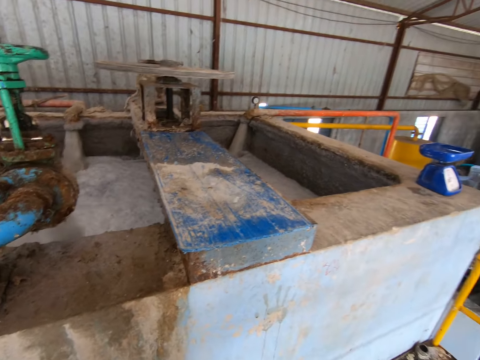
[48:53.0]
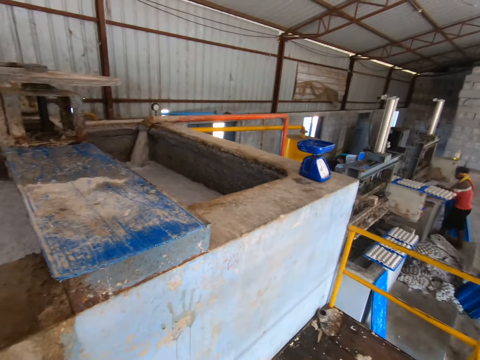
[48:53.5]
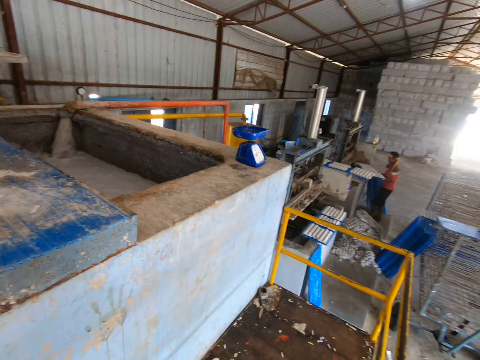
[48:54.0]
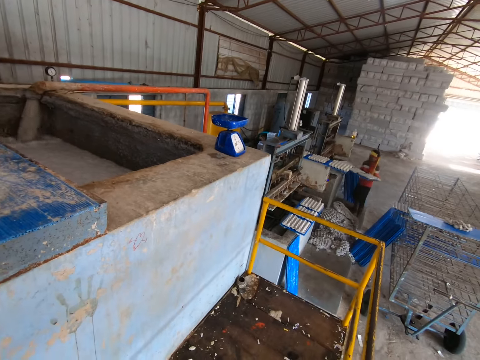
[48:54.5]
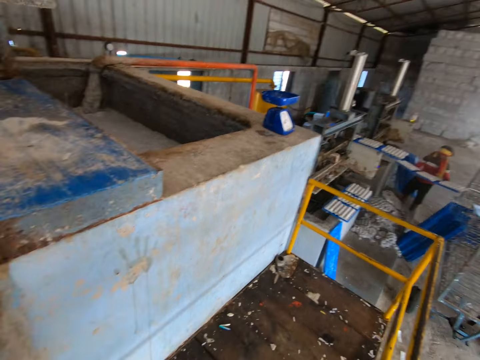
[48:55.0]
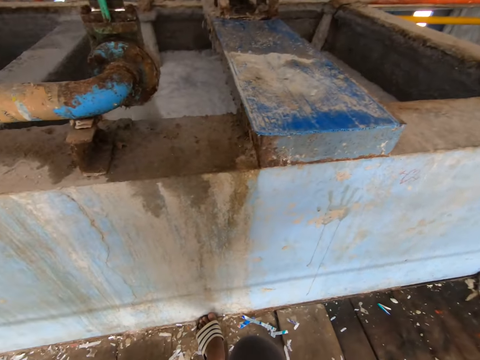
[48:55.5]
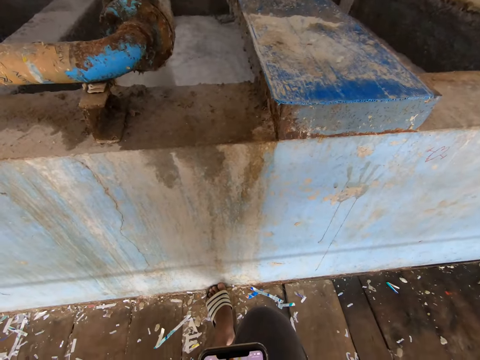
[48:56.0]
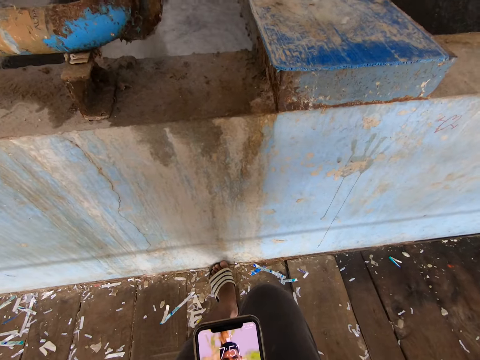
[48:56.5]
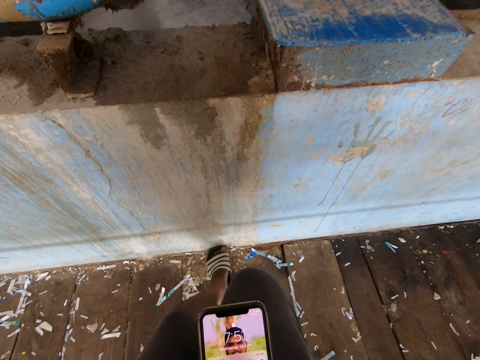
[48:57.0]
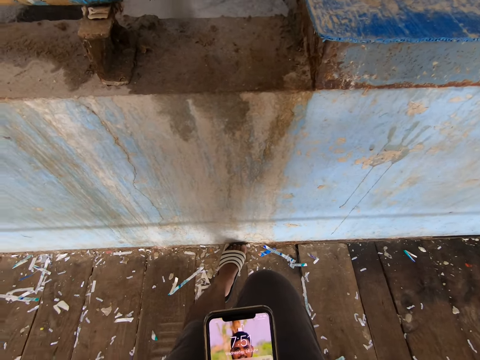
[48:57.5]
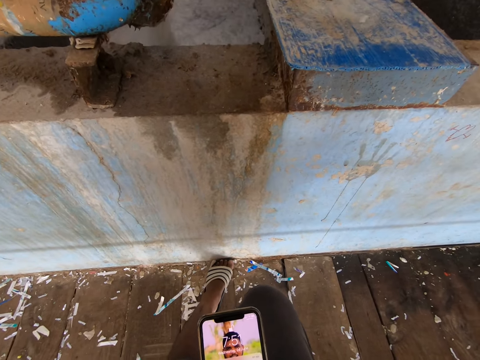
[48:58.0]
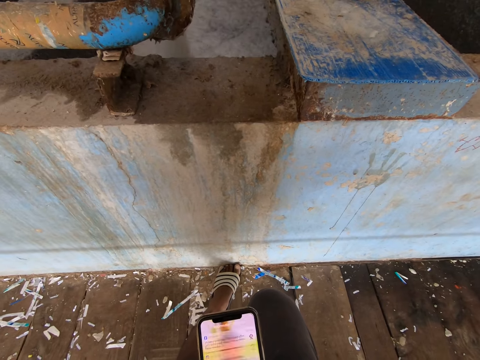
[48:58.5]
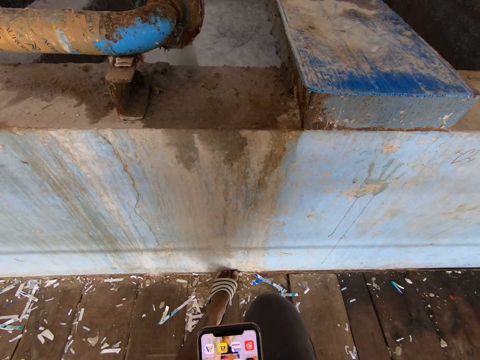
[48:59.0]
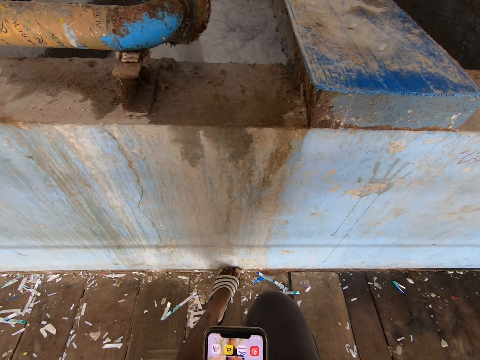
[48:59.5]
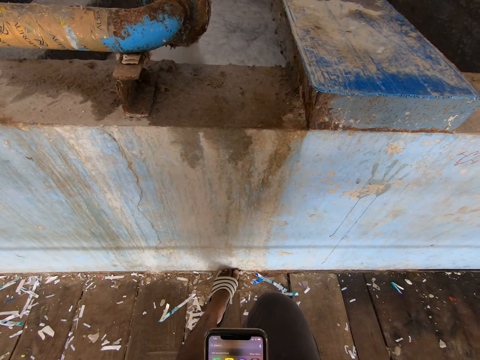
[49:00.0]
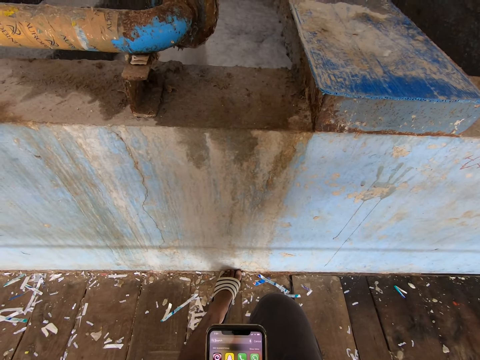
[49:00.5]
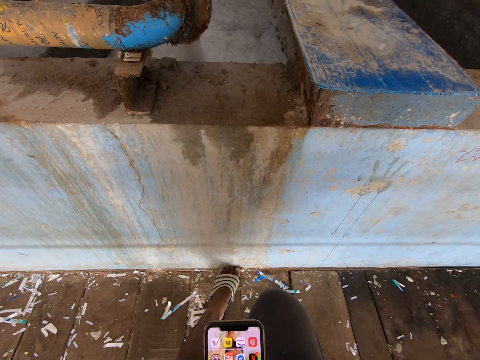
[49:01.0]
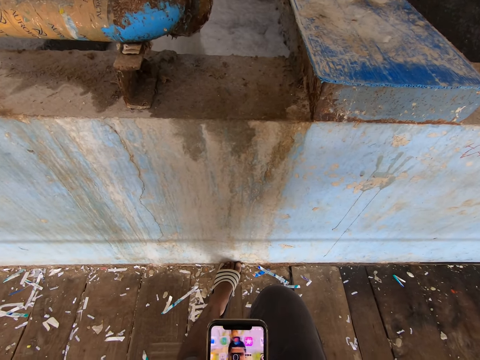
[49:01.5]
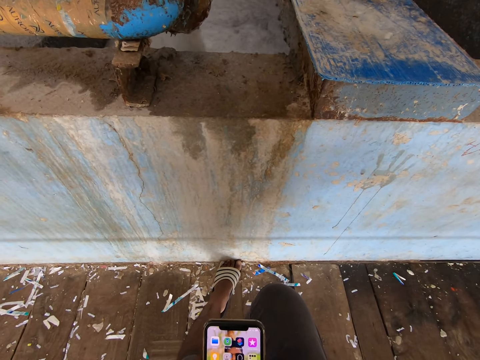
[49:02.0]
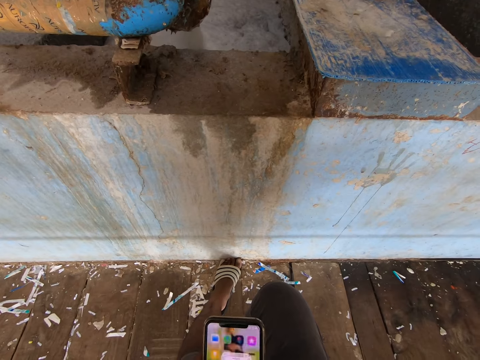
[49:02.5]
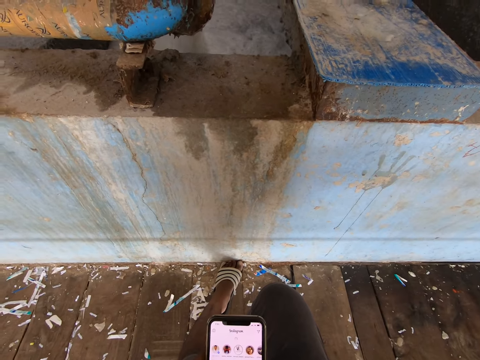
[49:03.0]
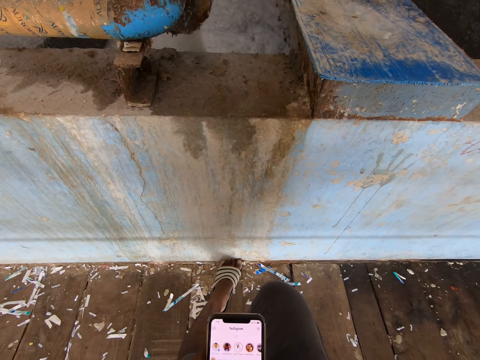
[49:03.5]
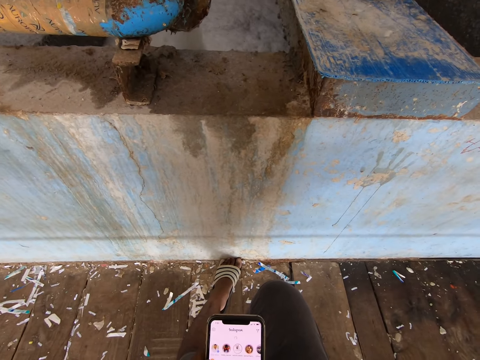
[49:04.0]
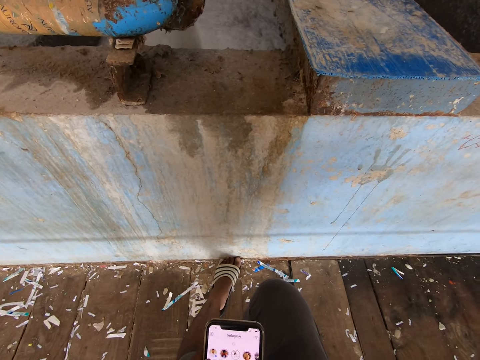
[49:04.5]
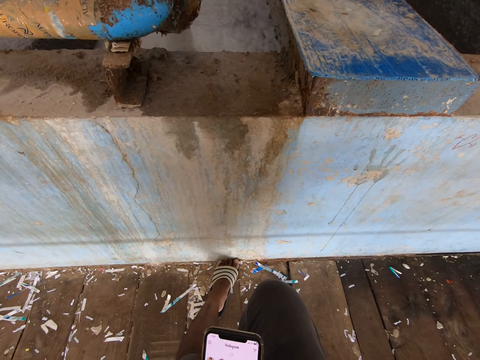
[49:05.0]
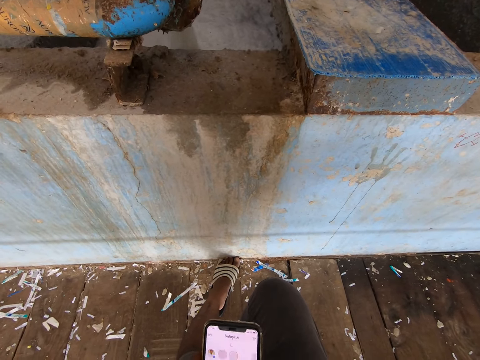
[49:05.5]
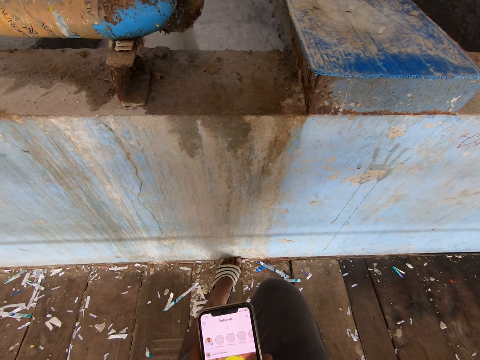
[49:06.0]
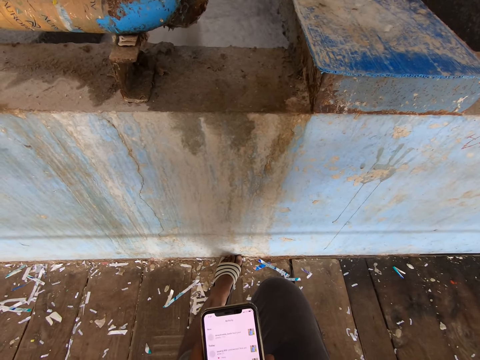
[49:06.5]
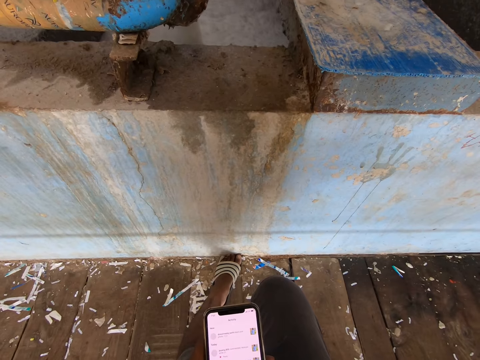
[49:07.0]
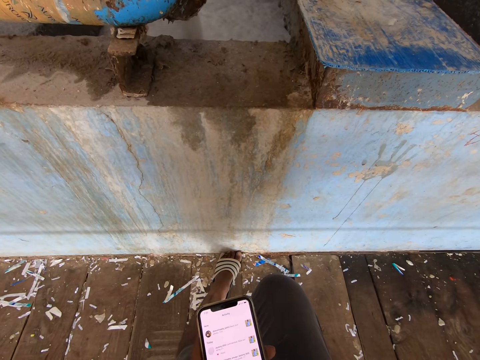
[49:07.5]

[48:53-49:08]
The man removes the polypropylene plastic with egg trays from the egg tray making machine with both hands. The camera wearer holds a phone in both hands. They scroll through the phone. They operate the phone with both hands.

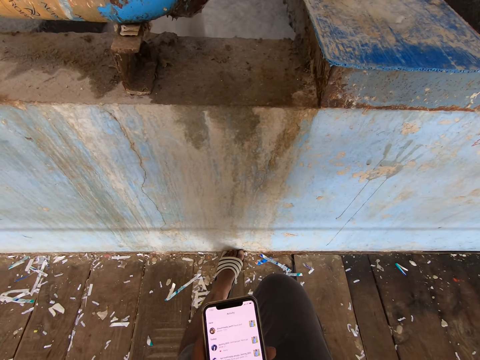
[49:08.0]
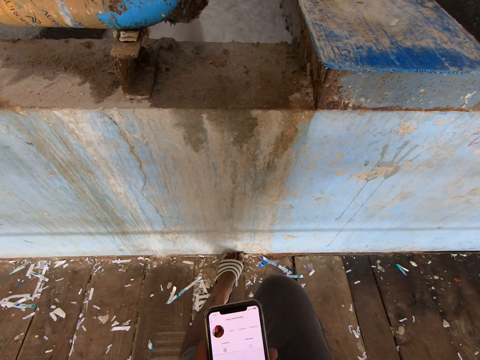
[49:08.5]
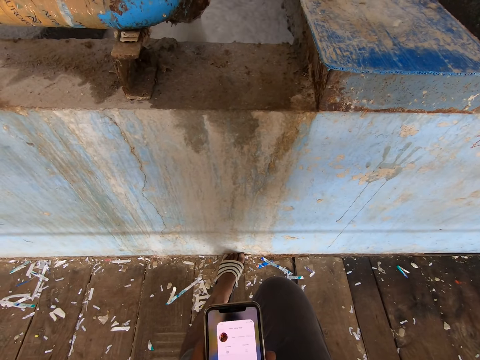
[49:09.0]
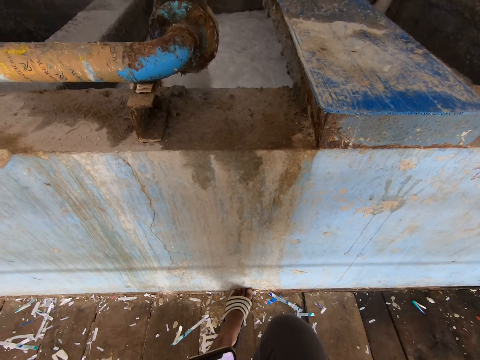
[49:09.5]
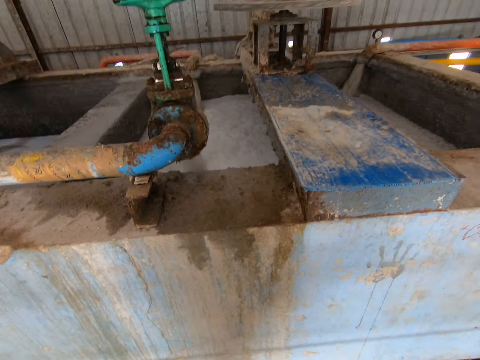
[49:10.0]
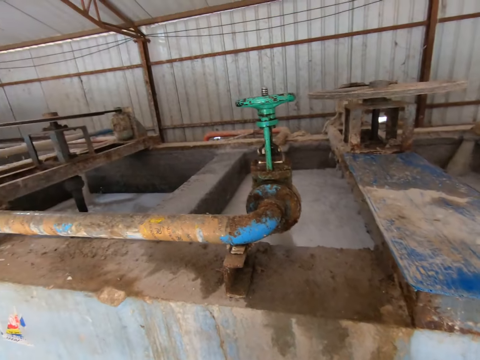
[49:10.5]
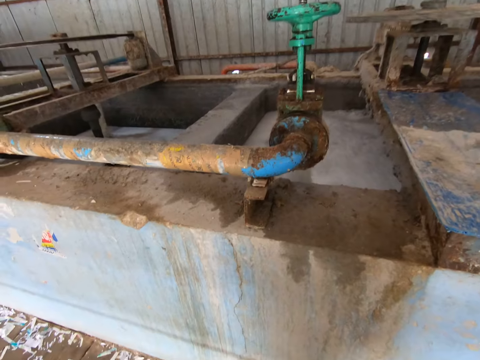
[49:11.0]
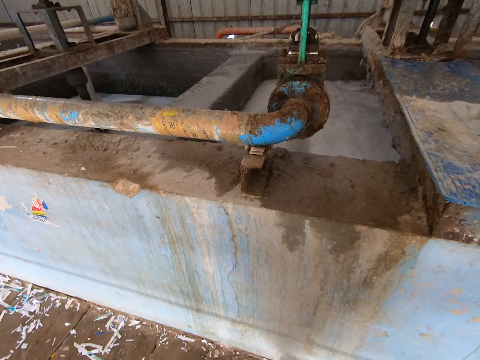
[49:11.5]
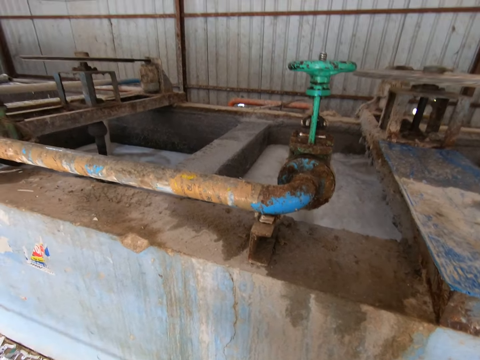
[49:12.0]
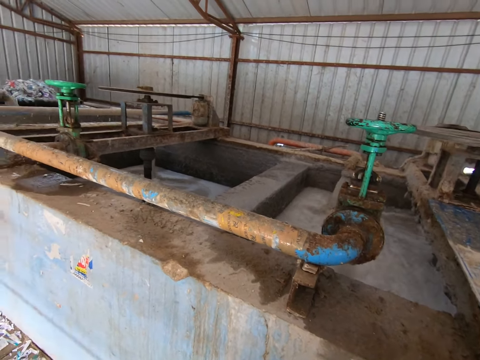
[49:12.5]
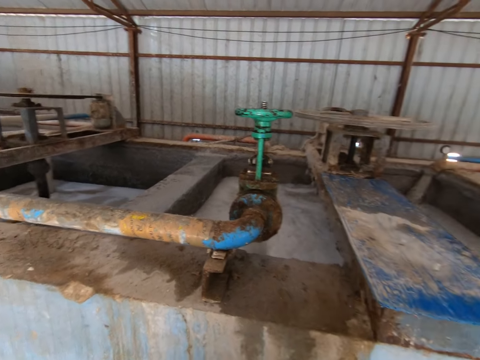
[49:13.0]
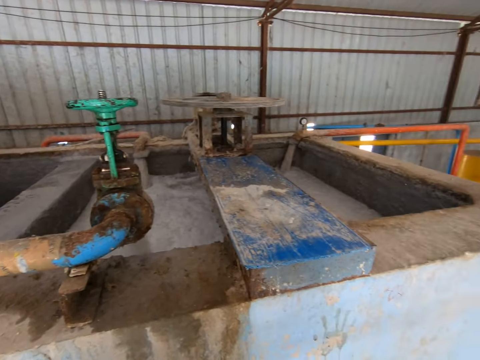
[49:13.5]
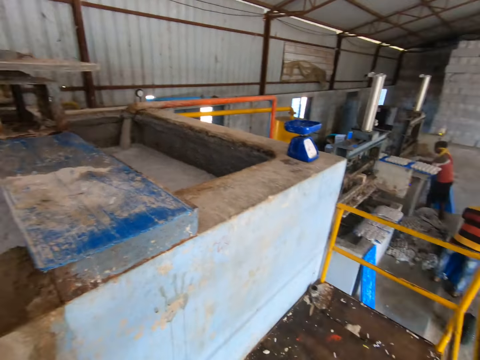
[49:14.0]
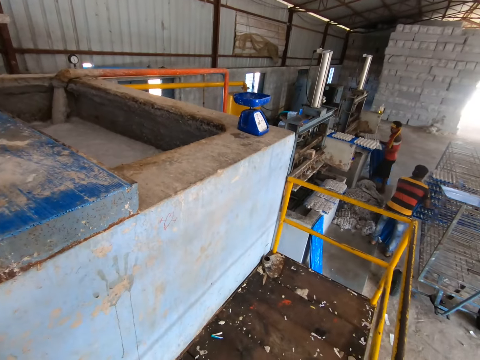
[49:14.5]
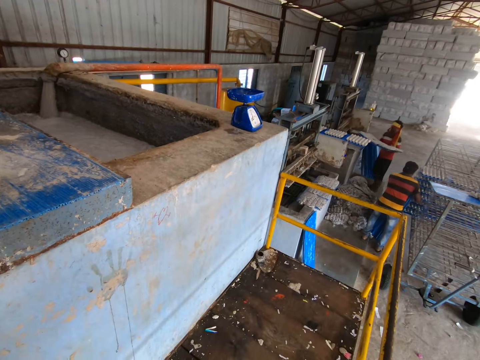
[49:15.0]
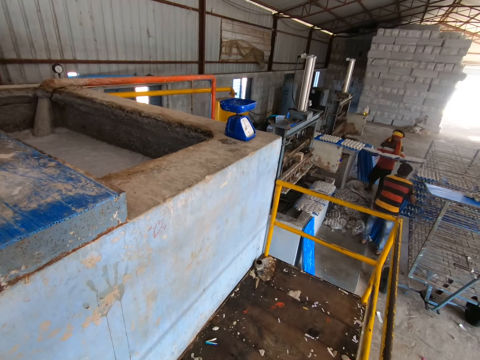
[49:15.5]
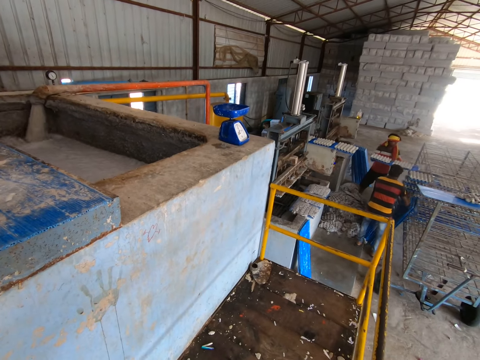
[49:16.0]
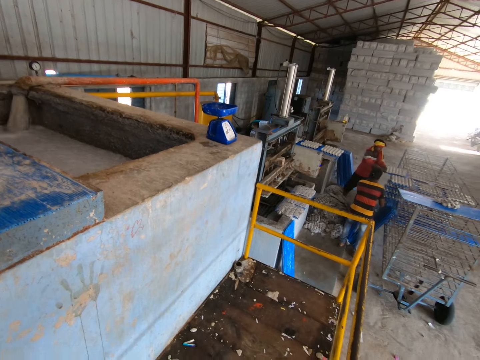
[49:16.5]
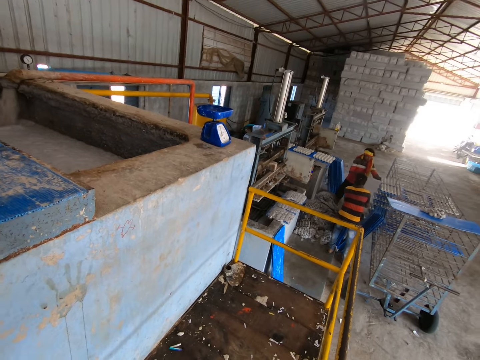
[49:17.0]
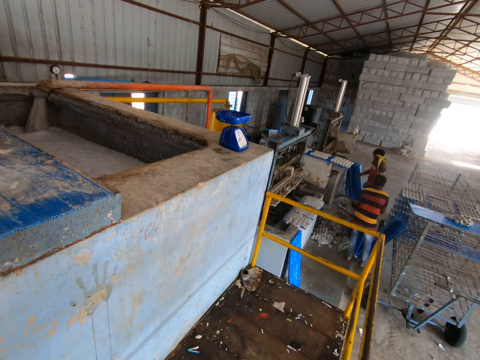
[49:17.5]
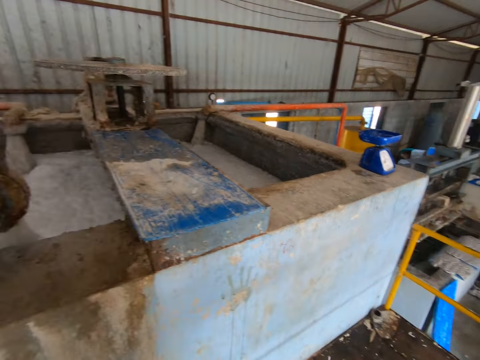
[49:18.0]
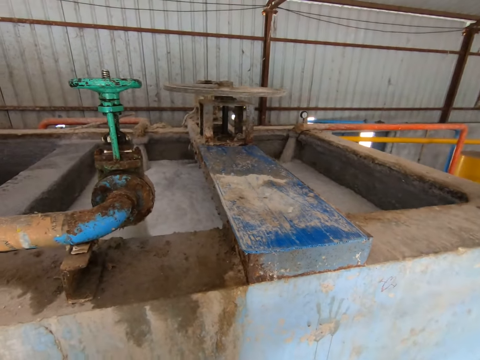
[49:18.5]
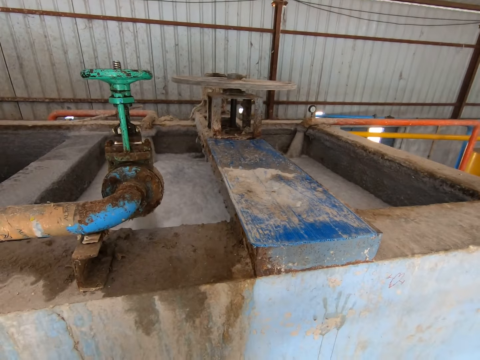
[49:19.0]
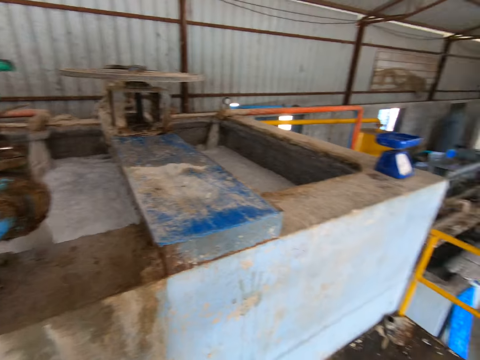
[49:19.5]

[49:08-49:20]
The man removes a polypropylene plastic with egg trays from the egg tray making machine with both hands. The man slides the polypropylene plastic with egg trays into the drying rack with both hands. The camera wearer looks around the building.
